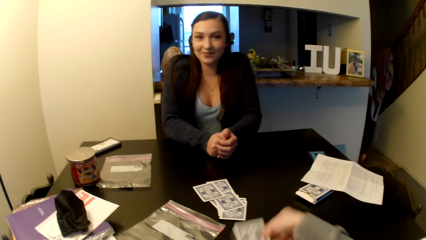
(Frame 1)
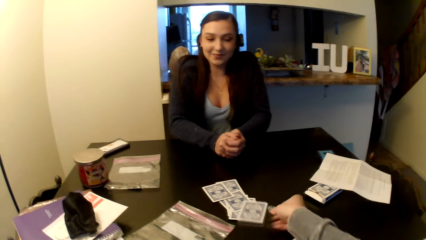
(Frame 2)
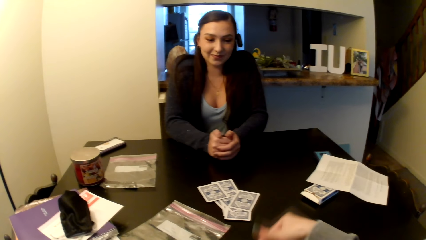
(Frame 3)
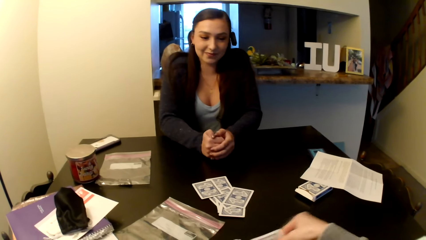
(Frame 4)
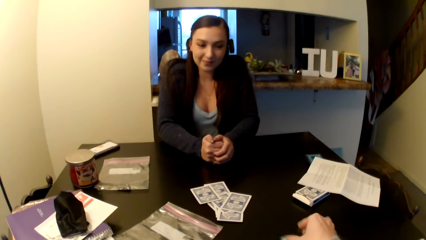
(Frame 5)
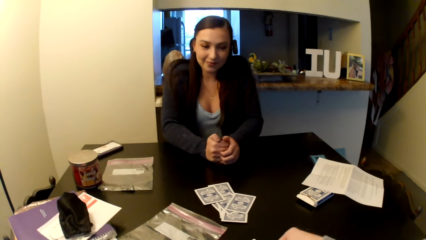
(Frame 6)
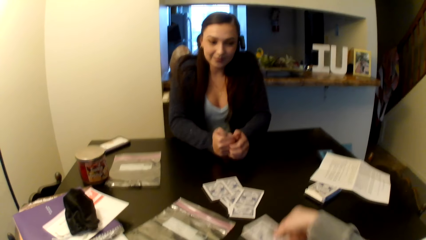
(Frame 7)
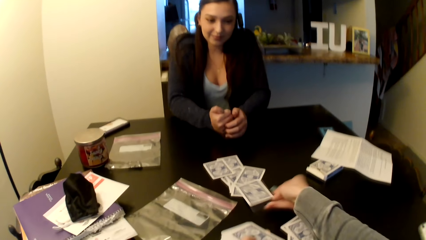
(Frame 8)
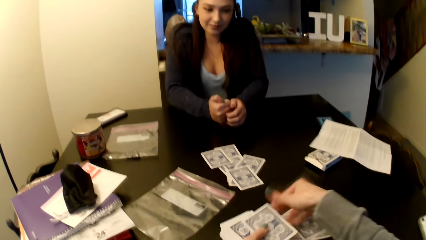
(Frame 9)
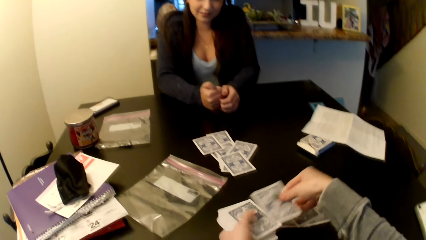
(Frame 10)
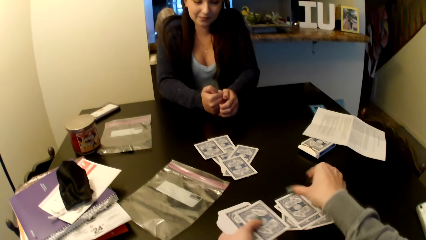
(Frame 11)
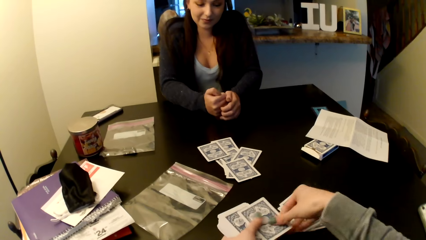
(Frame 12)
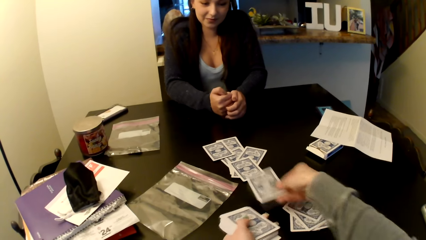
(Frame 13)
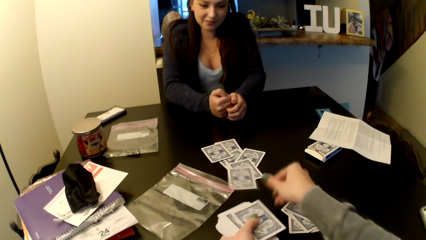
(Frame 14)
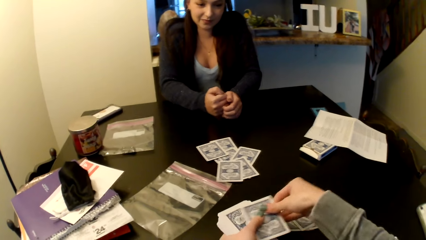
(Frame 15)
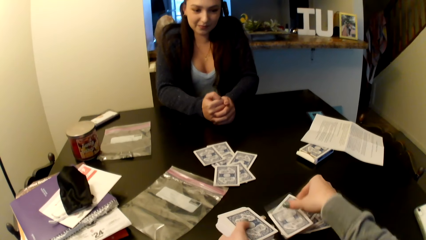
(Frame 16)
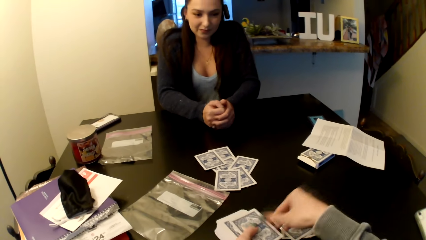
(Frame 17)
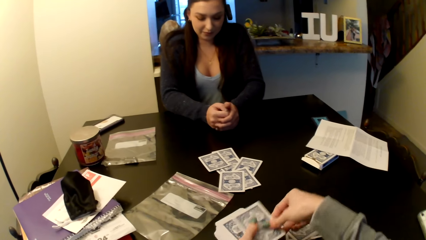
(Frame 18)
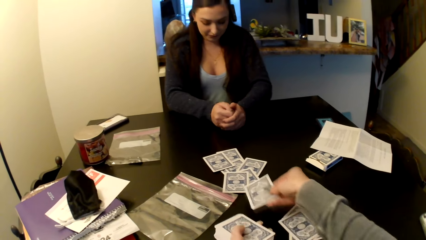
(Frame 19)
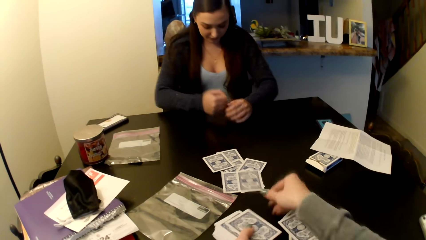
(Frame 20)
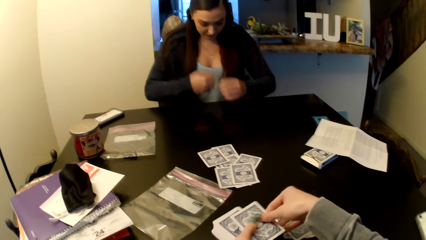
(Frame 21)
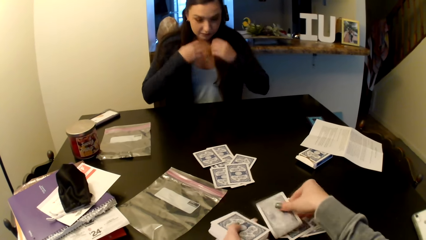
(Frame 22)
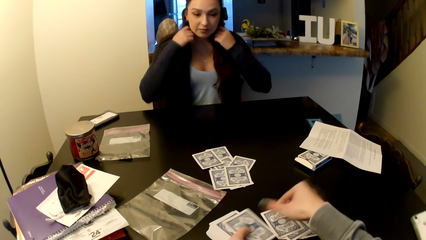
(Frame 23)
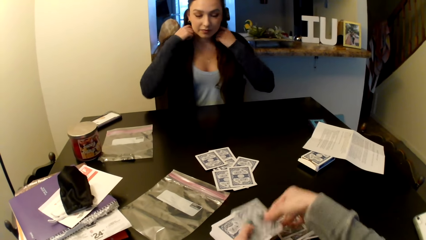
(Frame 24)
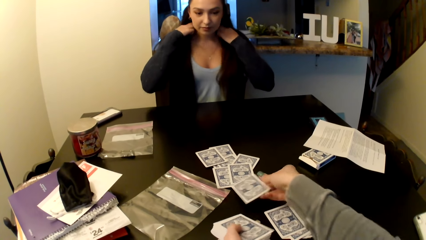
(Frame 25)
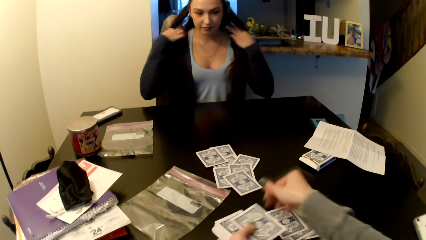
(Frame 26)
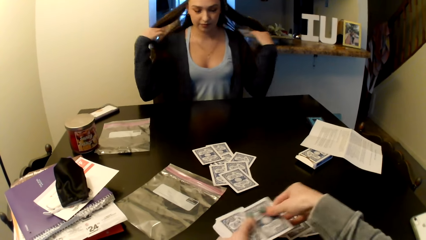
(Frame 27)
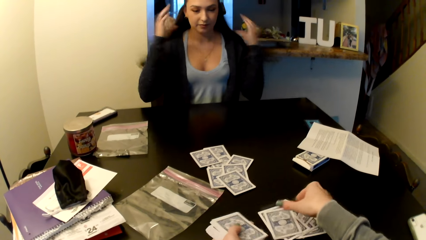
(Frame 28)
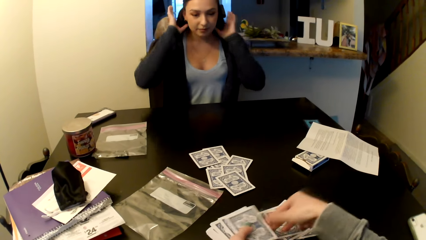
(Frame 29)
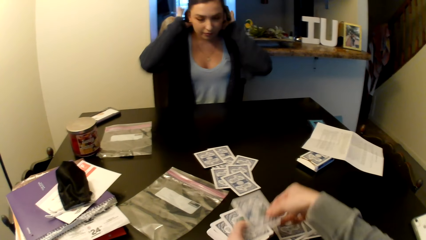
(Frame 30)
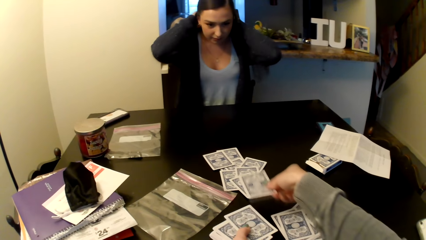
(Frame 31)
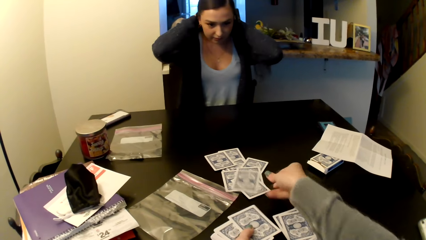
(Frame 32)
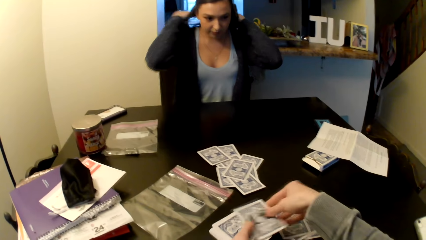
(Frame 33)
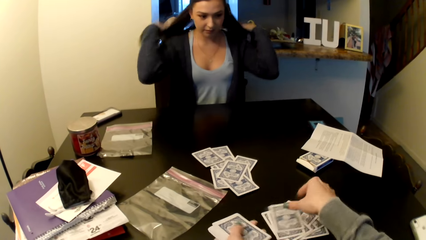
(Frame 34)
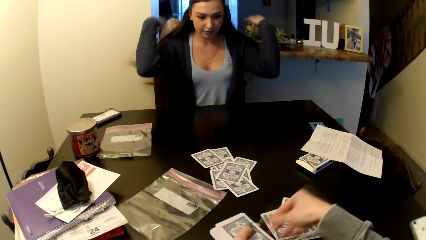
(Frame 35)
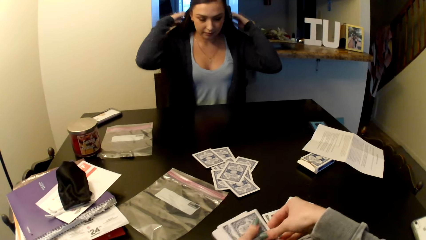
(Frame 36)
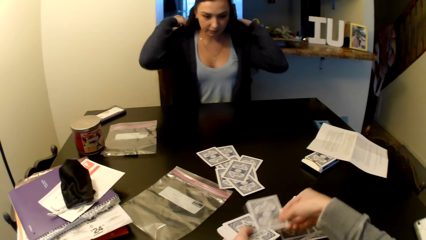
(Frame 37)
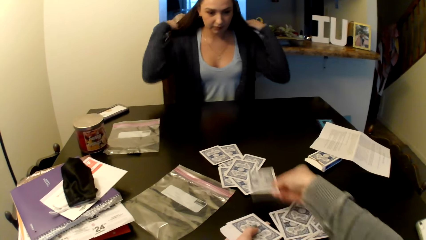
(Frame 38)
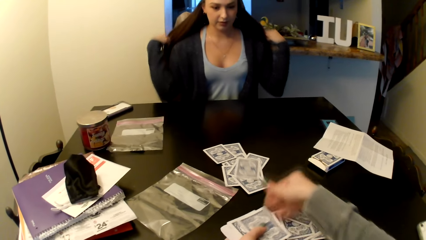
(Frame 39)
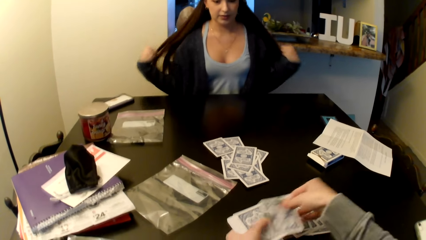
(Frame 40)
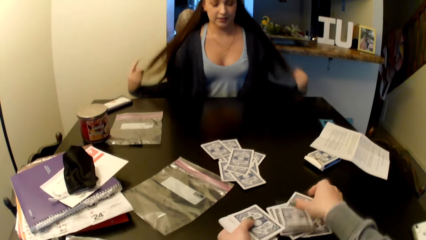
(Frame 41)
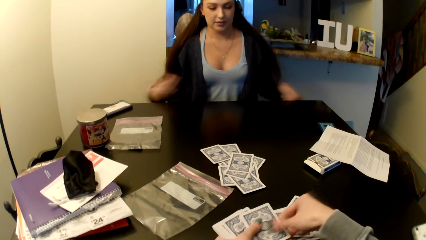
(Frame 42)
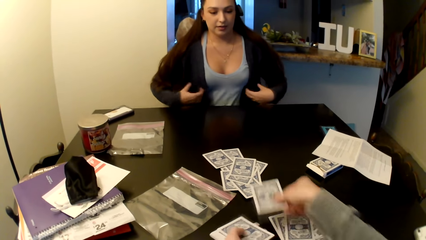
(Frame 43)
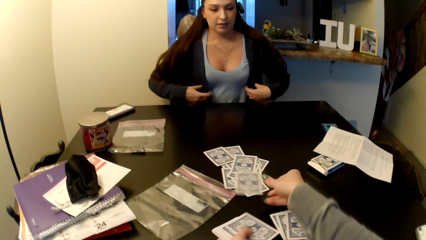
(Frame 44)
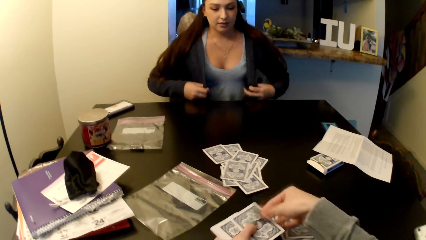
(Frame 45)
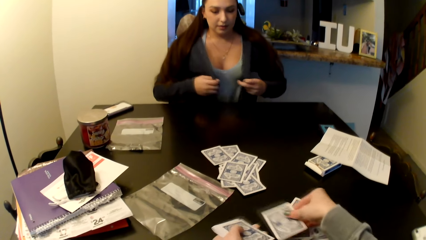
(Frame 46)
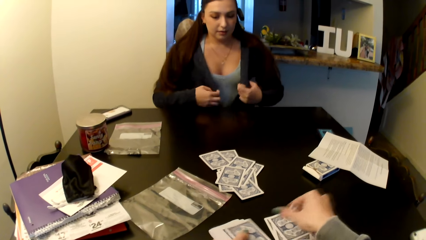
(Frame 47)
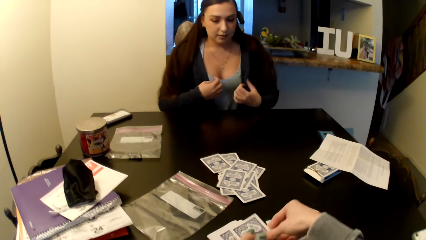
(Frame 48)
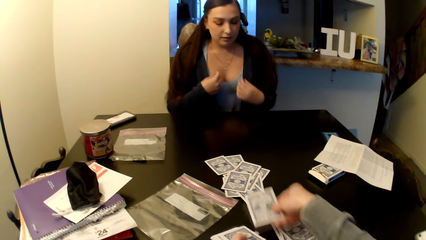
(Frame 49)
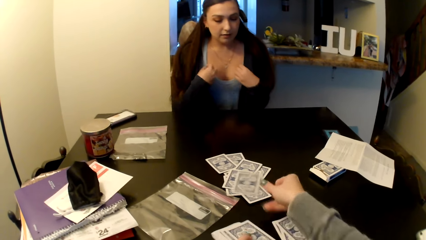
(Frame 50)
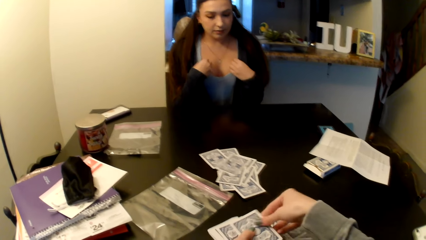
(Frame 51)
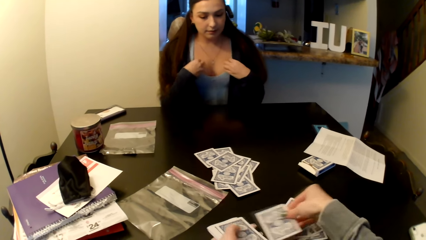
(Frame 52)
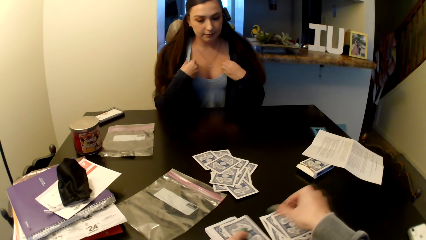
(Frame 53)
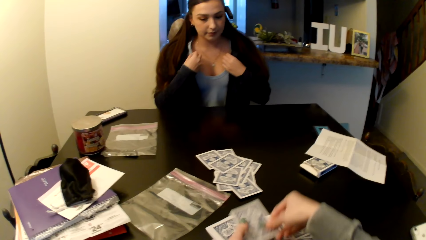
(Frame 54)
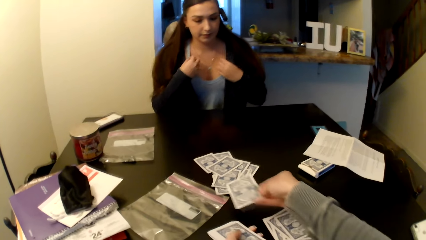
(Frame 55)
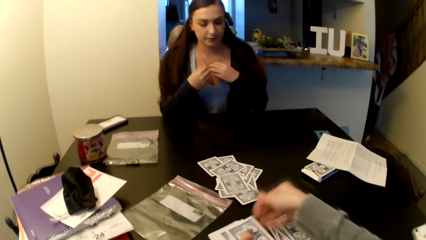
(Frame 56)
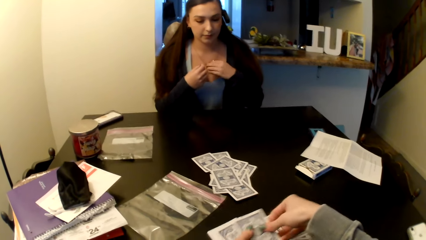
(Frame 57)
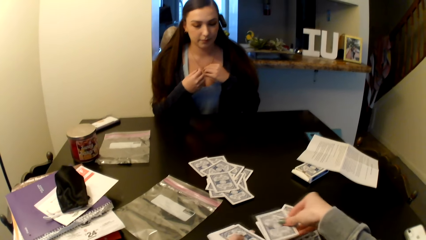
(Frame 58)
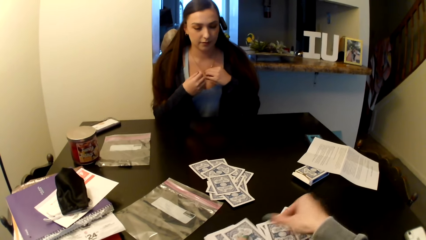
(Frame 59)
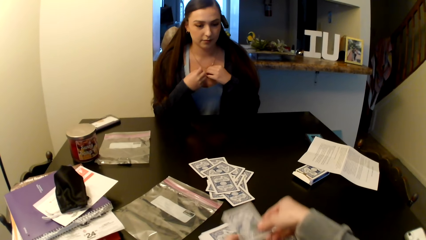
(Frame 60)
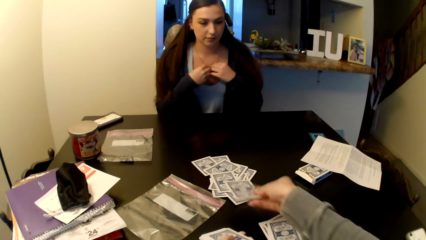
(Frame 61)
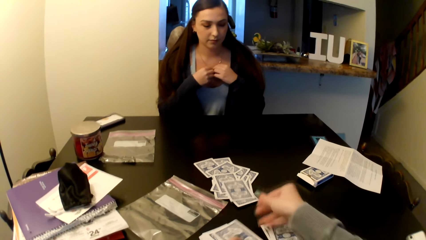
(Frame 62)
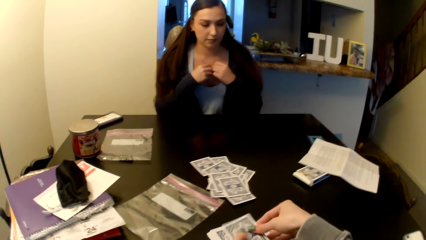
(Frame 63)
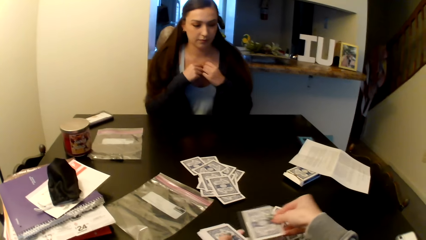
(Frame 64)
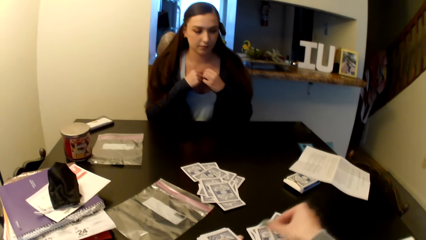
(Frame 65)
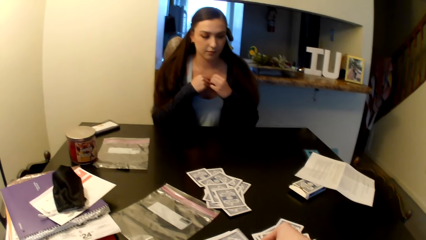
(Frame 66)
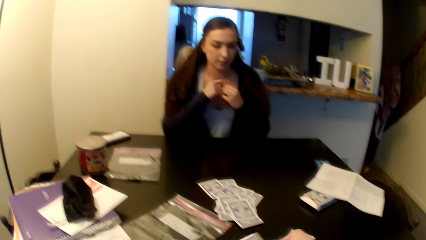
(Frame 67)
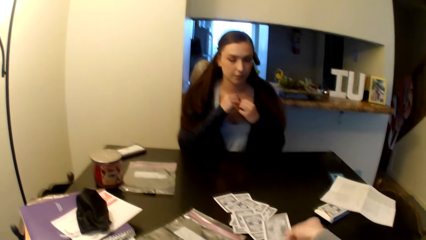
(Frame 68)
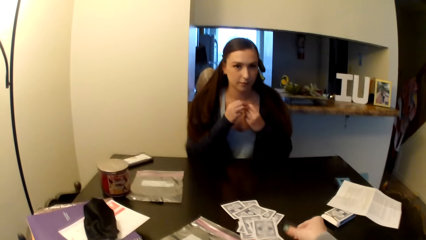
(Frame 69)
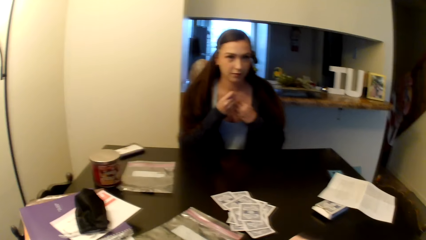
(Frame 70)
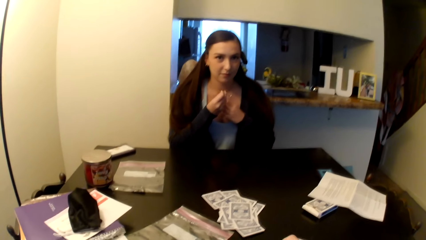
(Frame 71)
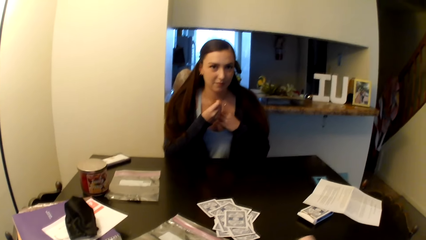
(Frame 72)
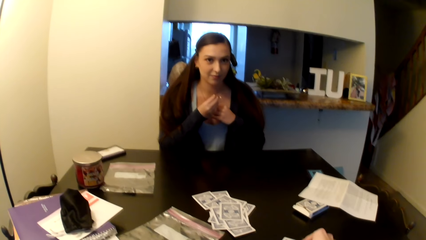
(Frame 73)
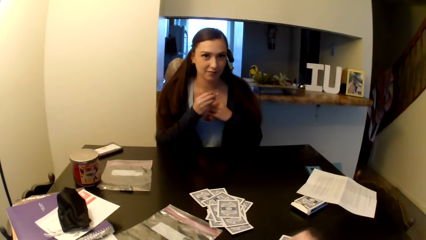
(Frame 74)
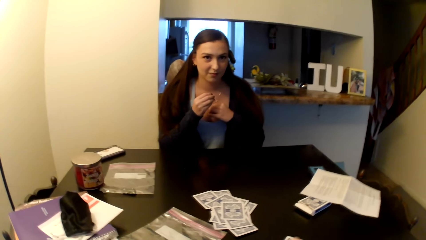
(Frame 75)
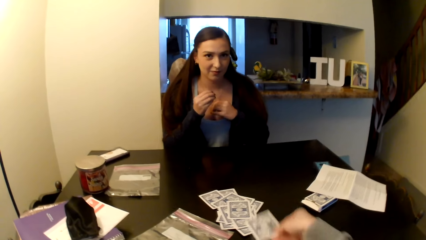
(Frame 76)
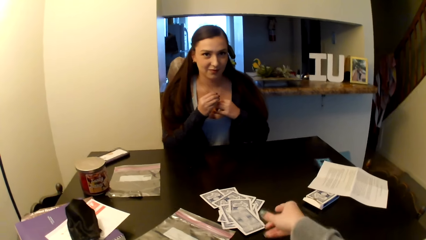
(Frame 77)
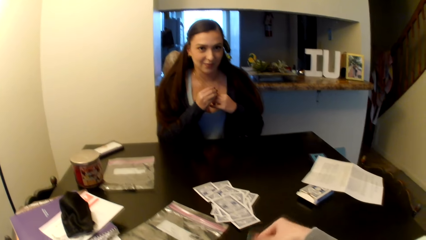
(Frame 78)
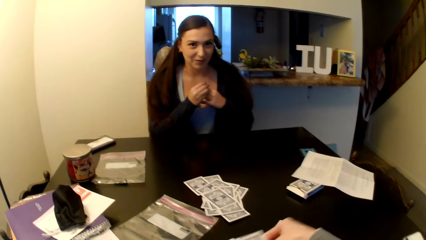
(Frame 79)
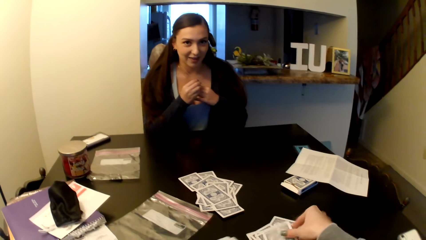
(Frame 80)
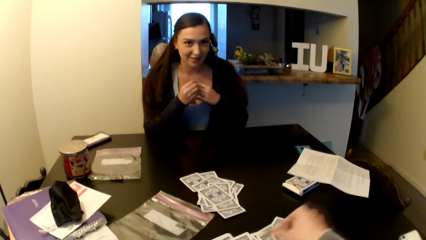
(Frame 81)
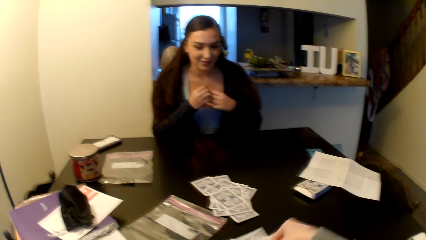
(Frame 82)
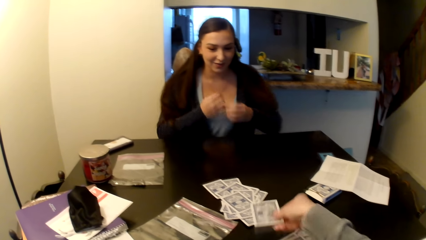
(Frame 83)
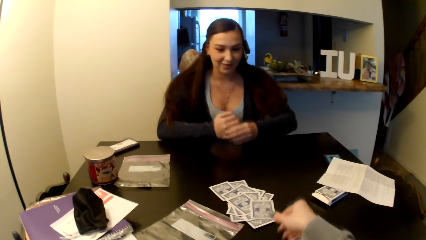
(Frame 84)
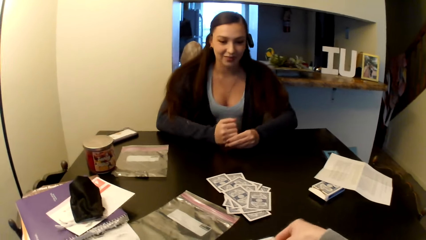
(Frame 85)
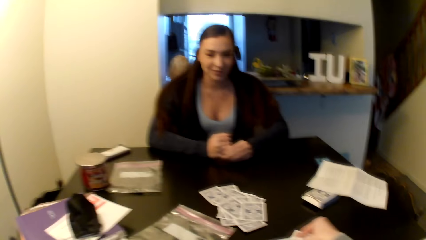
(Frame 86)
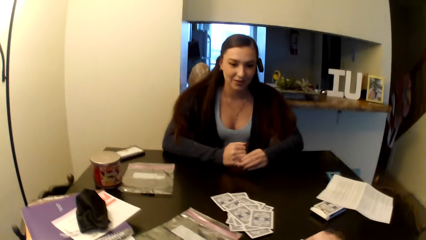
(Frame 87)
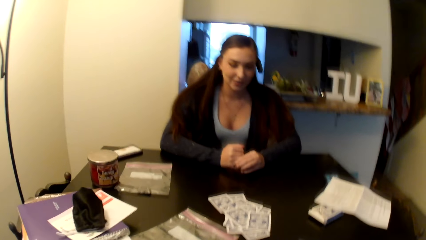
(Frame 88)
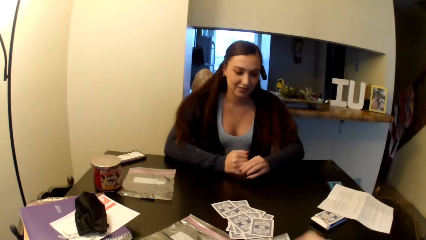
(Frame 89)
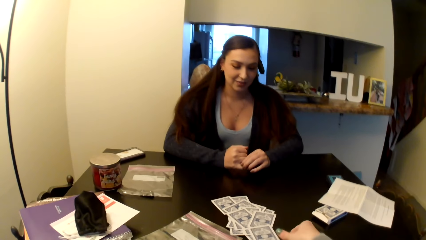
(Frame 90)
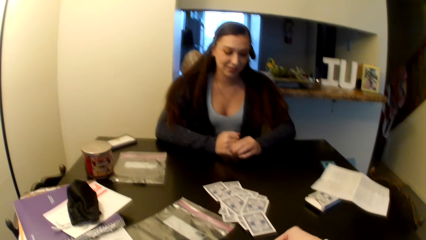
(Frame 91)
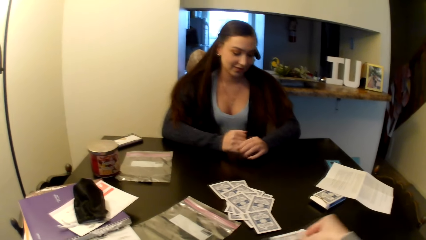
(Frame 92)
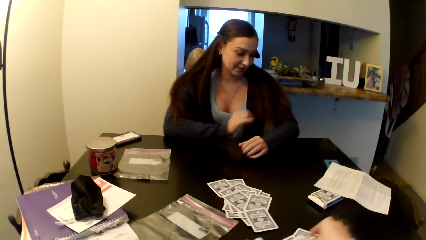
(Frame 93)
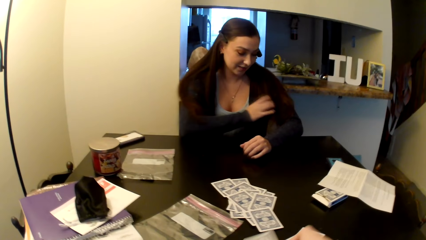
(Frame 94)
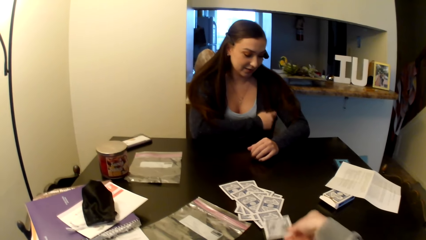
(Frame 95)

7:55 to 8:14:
The camera wearer puts the card on the table. They pick up the card. They put the card on the table. They pick up the card. They put the card on the table. They pick up the card. They put the card on the table. They pick up the card. They put the card on the table. They pick up the card. They put the card on the table. They pick up the card. They put the card on the table. They pick up the card. They put the card on the table. They pick up the card. They put the card on the table. They pick up the card.
